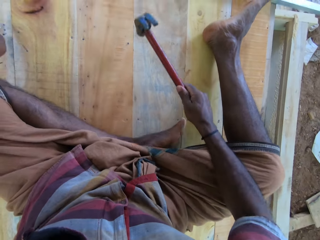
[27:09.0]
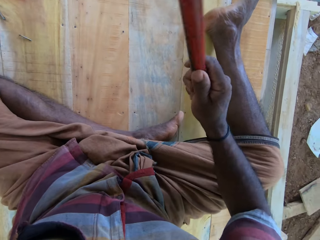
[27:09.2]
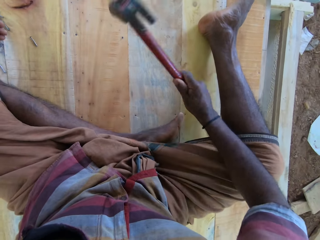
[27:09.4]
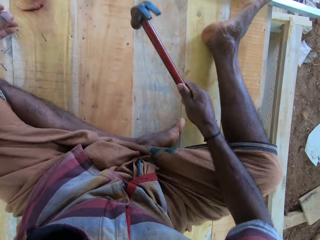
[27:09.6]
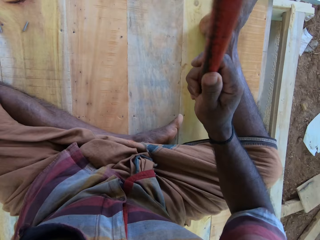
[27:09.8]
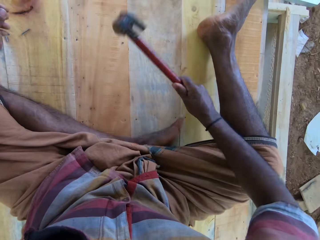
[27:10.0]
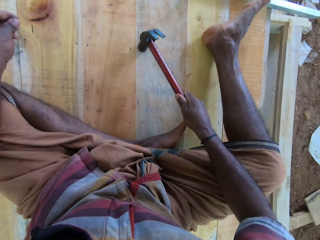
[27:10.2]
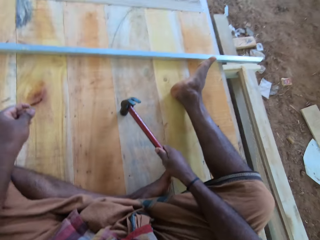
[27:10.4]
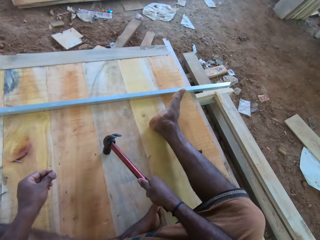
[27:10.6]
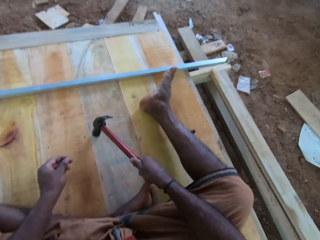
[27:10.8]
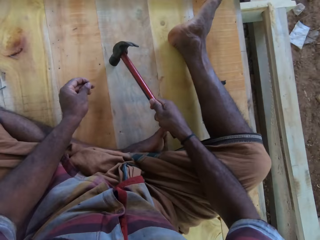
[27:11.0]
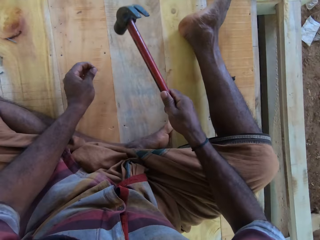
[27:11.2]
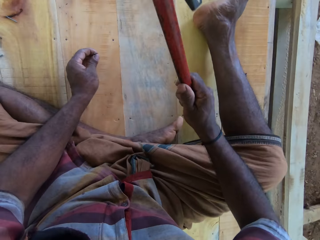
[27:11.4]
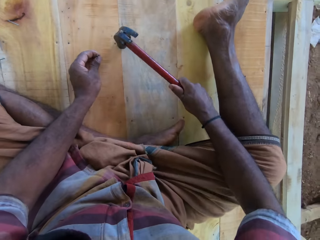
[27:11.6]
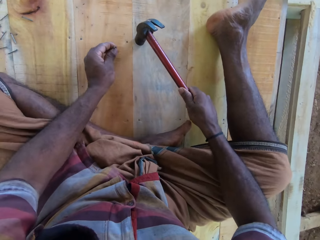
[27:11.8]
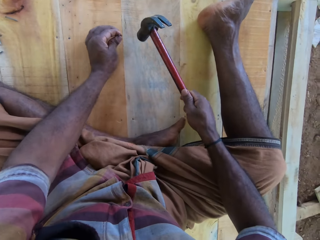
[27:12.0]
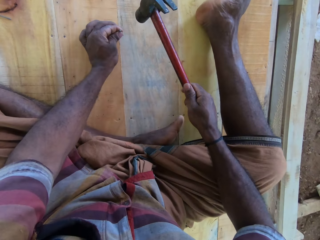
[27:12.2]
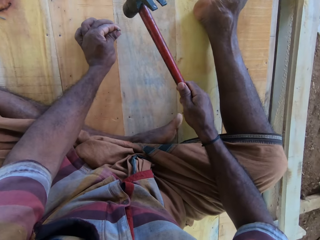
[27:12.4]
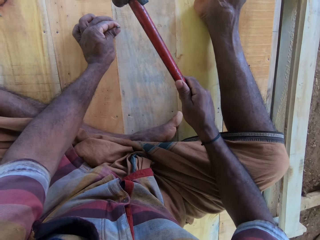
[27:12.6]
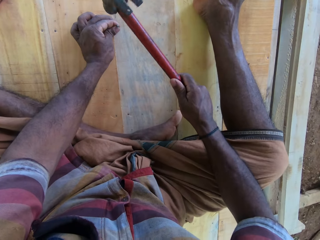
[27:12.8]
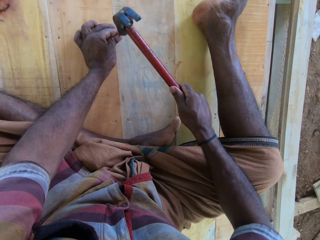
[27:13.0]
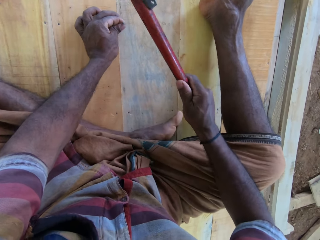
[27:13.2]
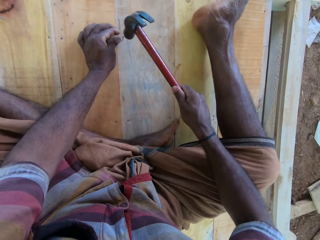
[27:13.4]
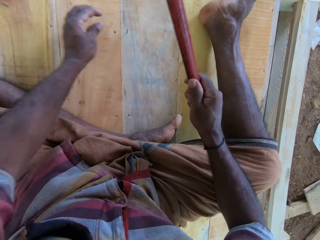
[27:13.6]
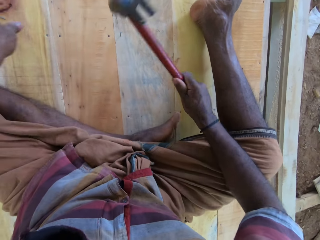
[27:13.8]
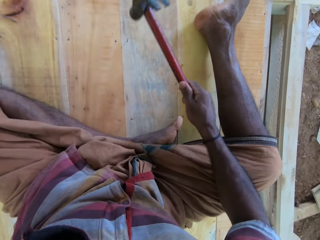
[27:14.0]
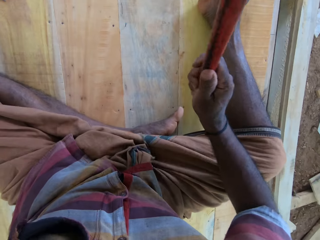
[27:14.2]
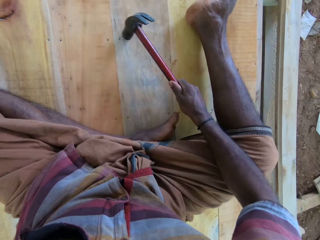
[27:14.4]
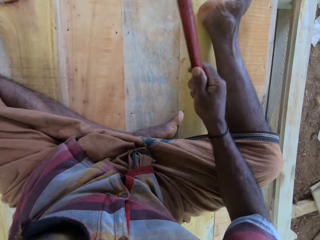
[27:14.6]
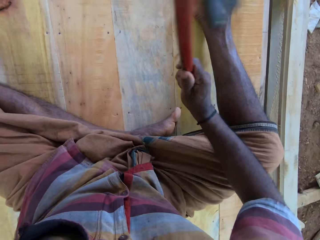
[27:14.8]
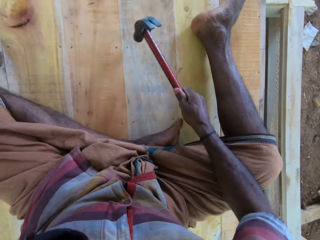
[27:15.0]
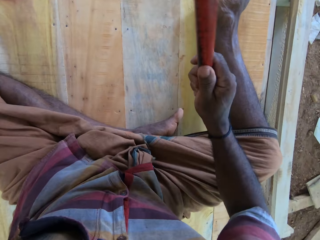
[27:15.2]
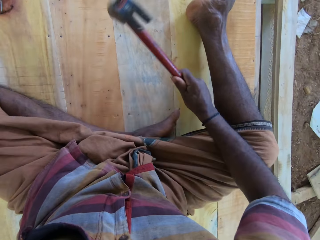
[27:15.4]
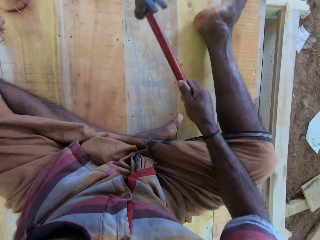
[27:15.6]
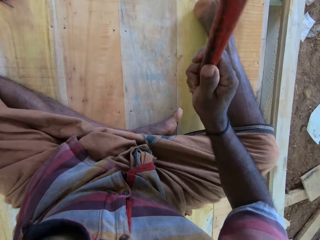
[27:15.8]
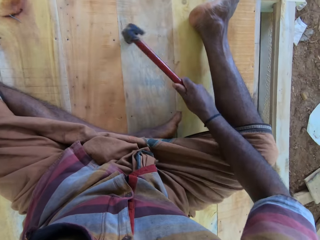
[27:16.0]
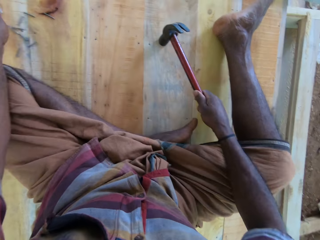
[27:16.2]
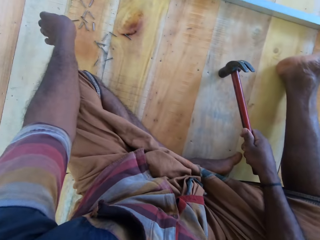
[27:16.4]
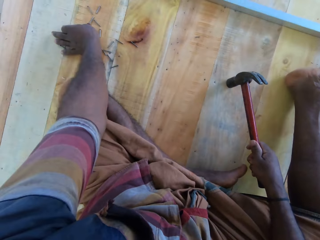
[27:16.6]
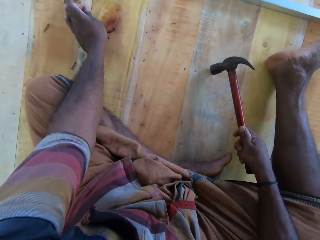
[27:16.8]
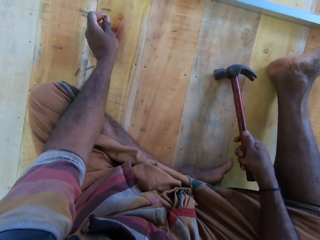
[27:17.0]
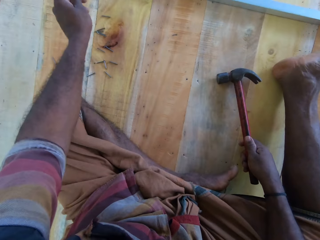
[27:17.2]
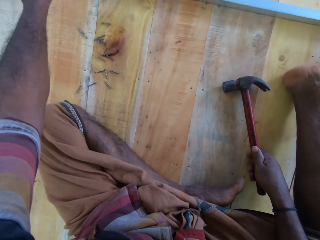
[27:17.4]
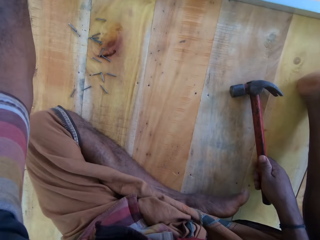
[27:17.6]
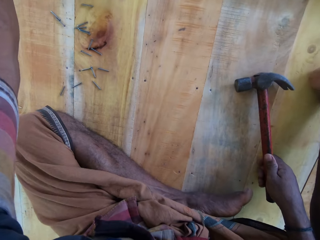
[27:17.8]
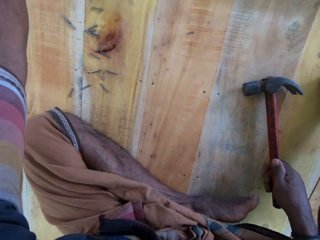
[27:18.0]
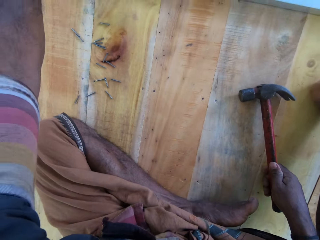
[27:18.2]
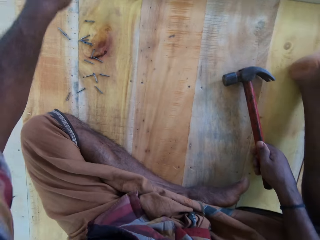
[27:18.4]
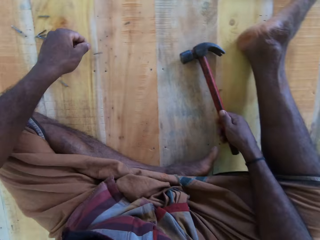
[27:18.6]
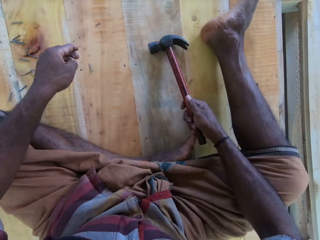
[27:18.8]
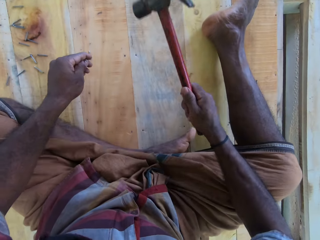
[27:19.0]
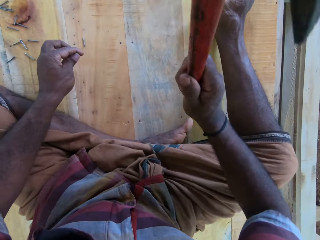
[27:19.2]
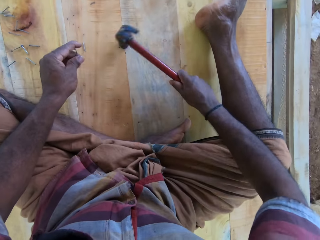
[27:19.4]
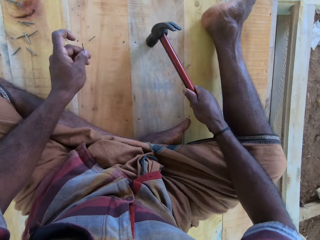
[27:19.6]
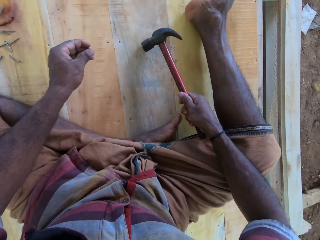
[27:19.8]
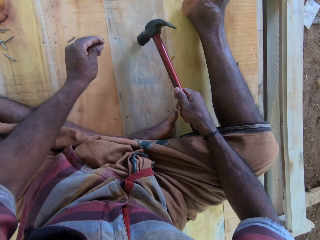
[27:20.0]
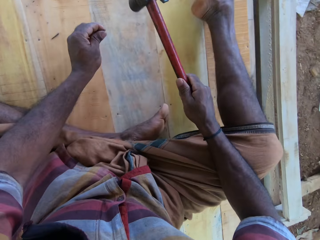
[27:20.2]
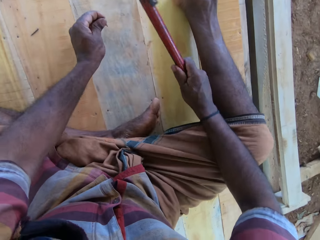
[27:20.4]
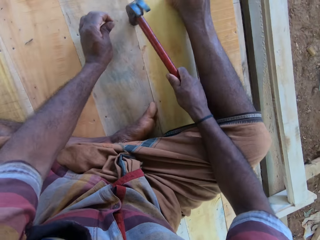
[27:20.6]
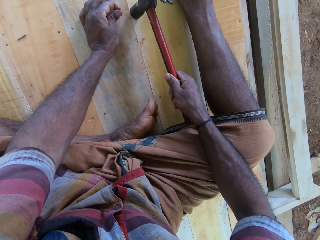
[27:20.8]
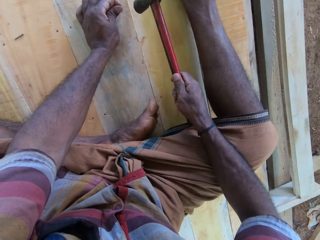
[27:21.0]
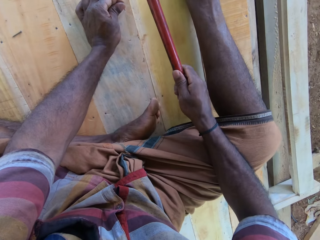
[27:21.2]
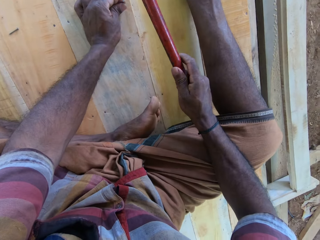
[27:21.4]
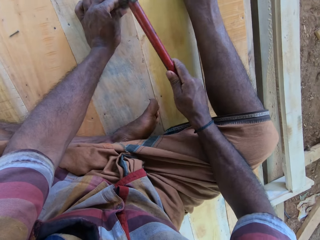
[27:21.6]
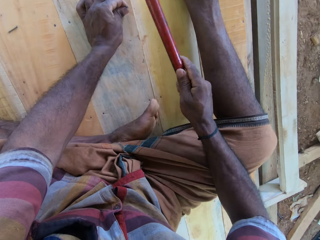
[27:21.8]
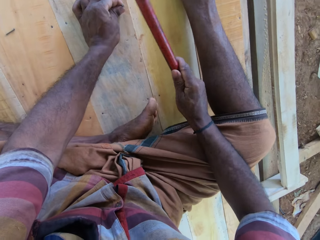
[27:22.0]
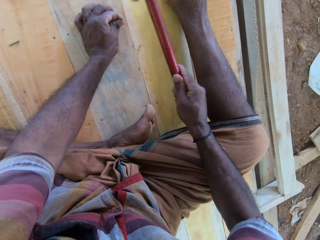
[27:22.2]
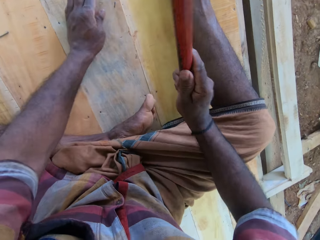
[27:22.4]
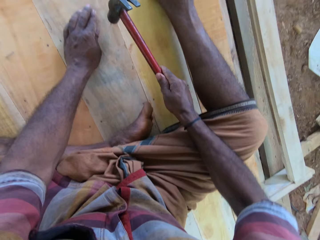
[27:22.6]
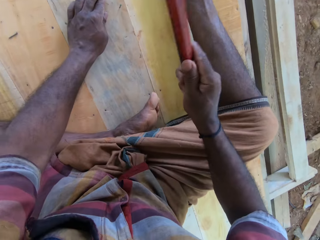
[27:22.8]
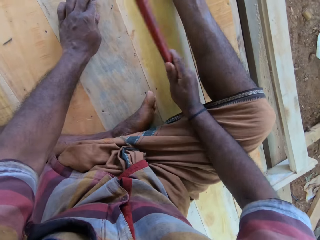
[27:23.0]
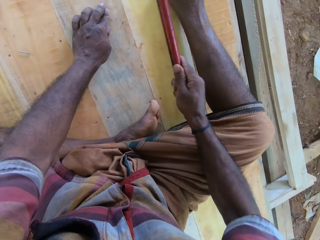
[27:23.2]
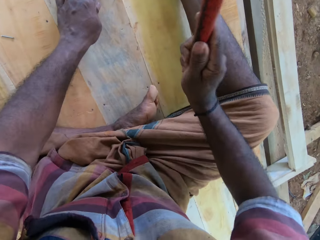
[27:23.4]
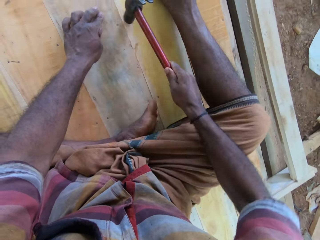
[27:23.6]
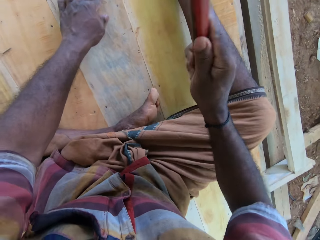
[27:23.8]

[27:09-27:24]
The camera wearer hits a nail in the wooden structure with a hammer. They pick a nail on the wooden structure. They hit the nail in the wooden structure with the hammer repeatedly. They move the nails, pick a nail and hammer the nail.

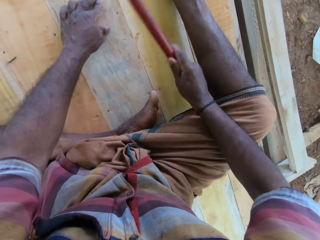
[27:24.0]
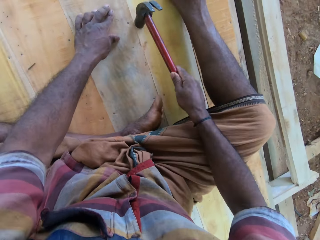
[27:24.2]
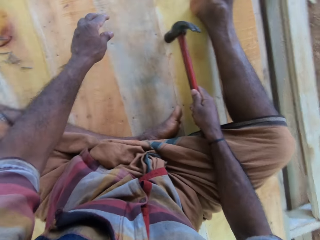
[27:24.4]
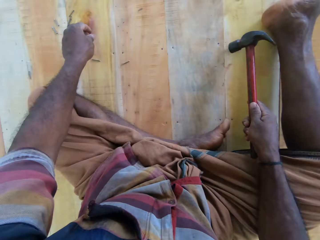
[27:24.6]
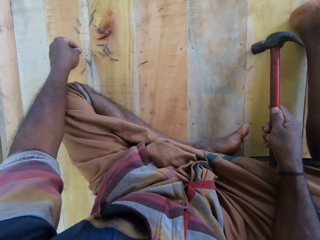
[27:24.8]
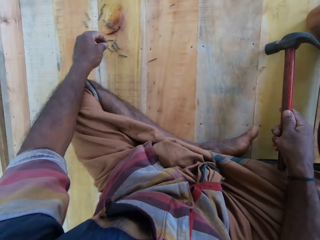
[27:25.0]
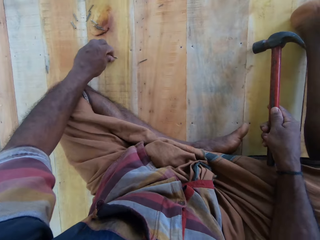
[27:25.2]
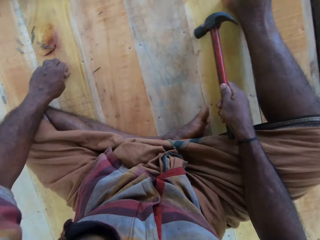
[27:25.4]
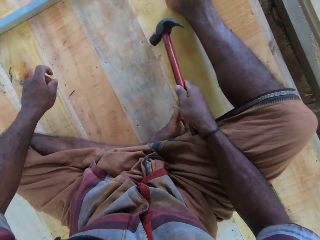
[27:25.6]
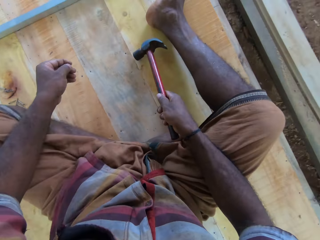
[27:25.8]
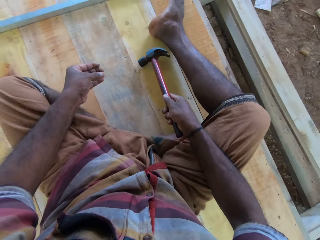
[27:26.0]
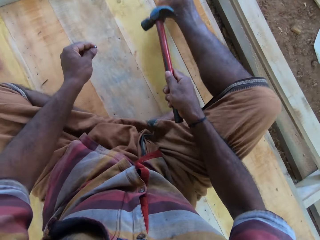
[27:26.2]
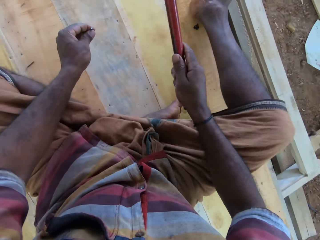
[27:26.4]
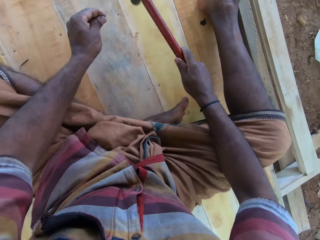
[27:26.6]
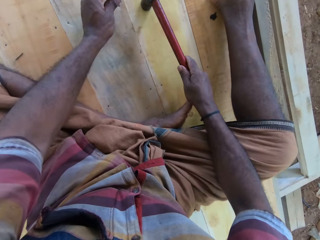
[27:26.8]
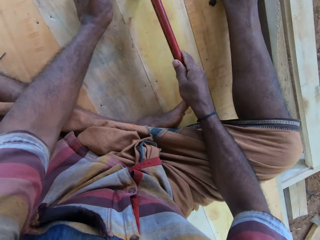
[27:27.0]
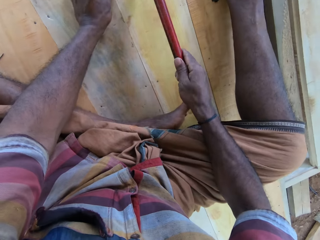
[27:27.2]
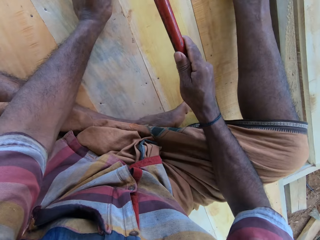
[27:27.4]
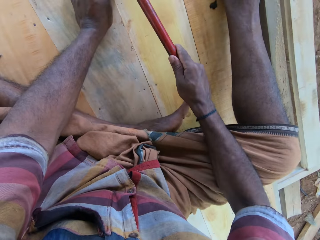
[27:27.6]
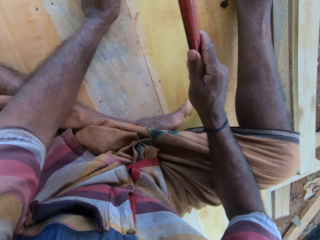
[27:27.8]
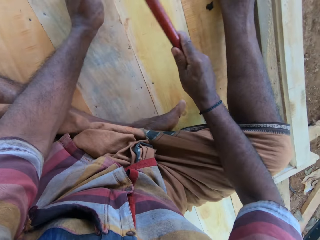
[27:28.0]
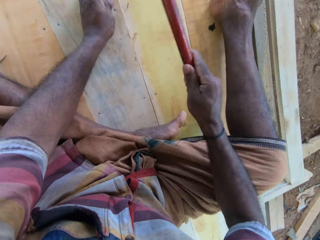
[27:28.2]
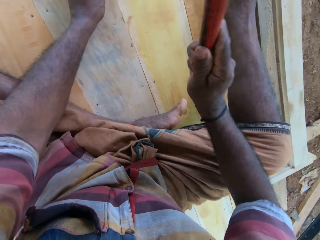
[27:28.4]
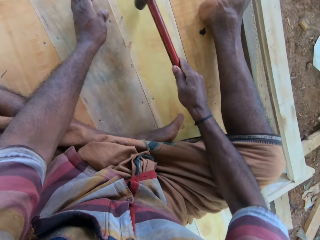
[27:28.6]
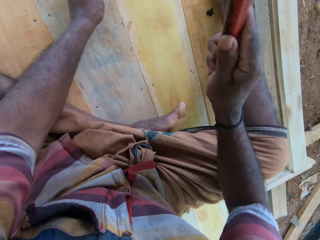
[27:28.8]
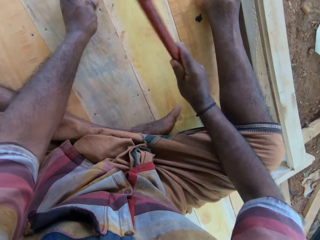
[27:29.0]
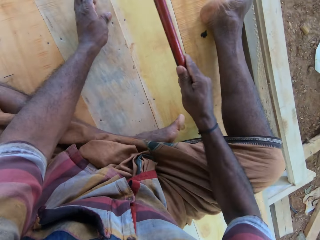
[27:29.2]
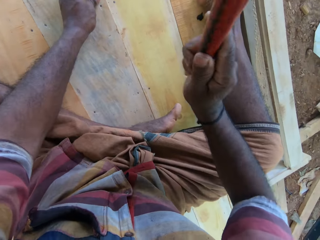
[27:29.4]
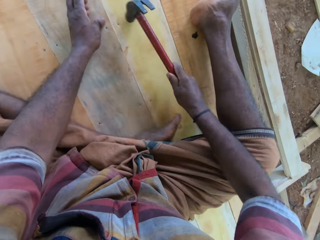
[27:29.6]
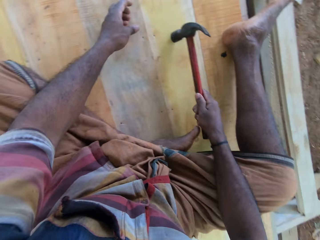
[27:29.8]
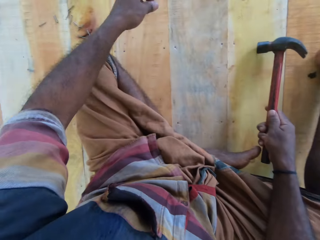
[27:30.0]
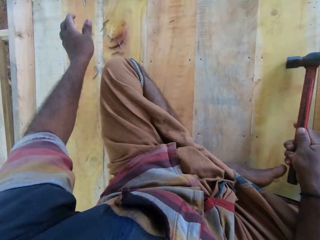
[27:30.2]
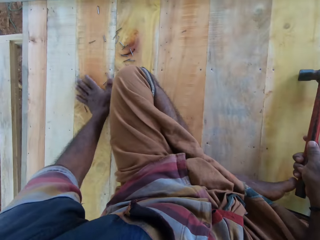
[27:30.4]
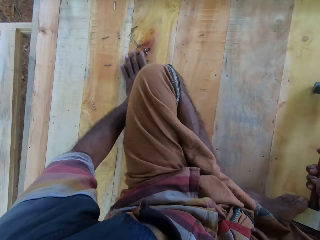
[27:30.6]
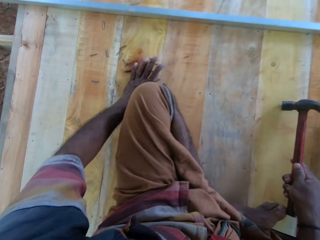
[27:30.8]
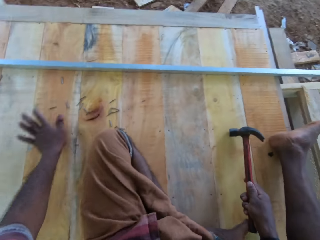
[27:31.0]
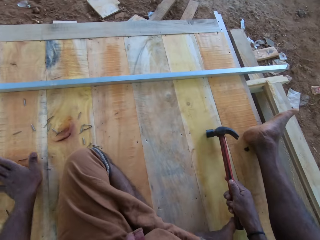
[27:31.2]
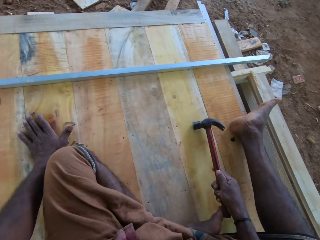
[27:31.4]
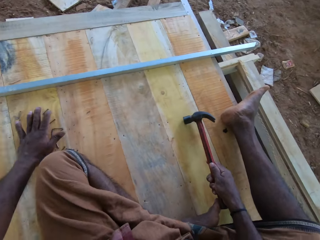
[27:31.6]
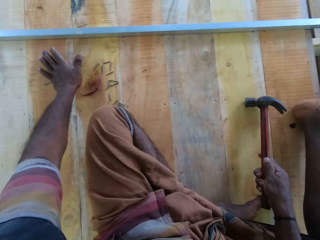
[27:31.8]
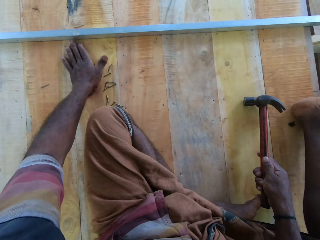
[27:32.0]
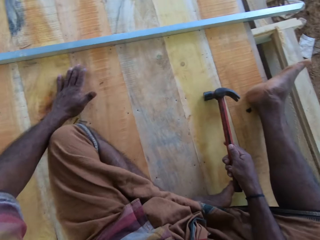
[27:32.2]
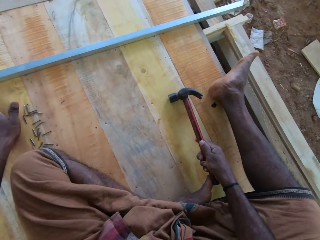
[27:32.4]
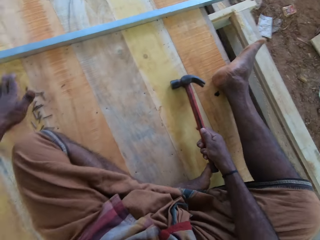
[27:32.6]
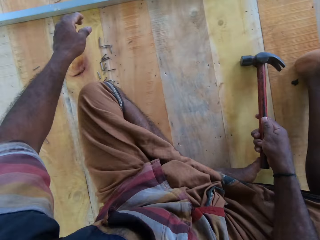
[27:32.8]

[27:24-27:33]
The camera wearer picks a nail and hammers the nail. They move the nails.
